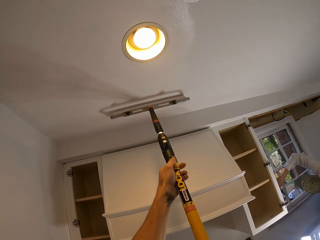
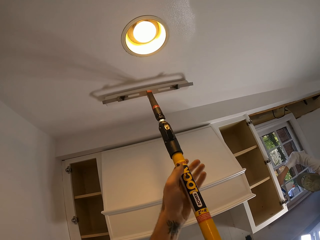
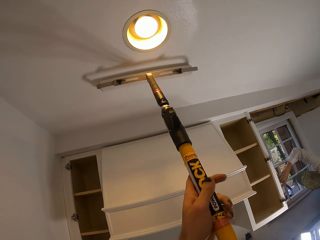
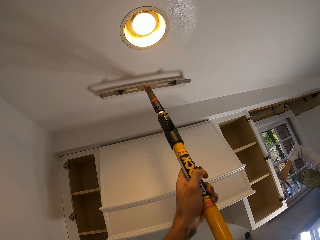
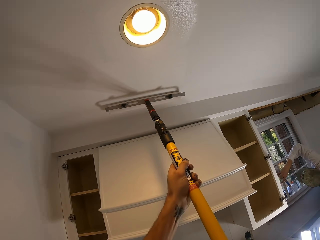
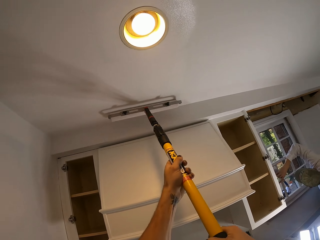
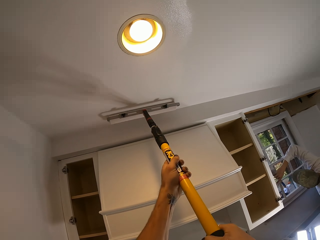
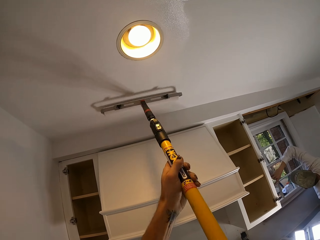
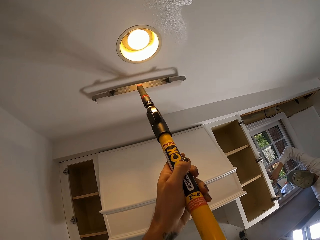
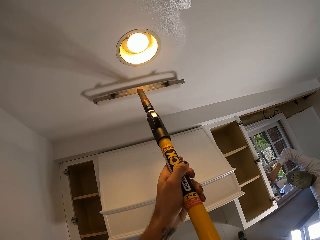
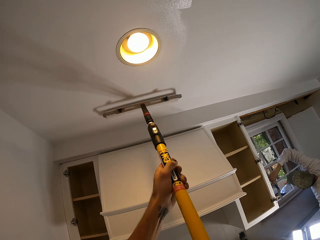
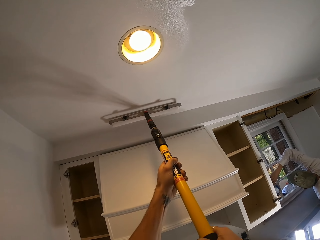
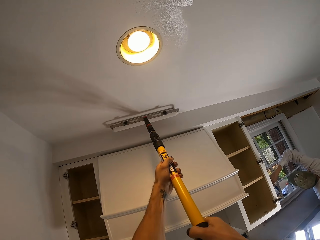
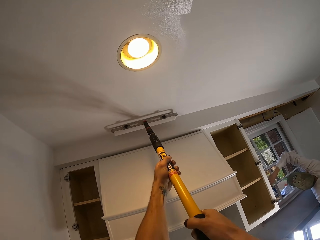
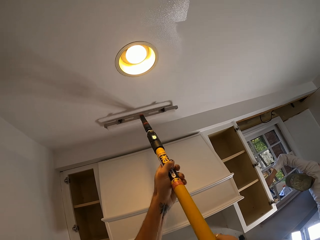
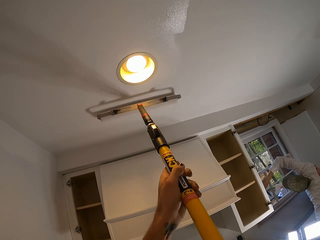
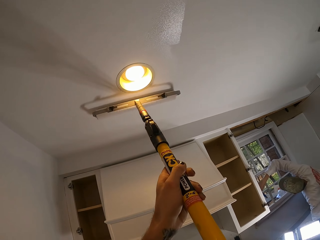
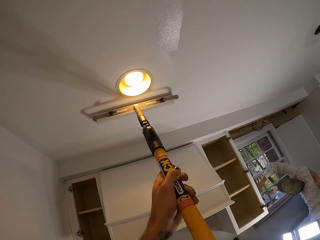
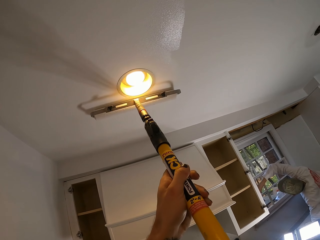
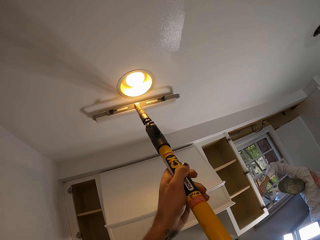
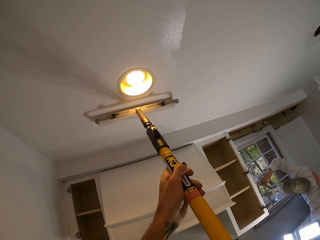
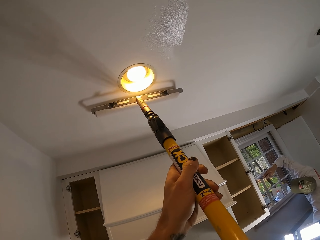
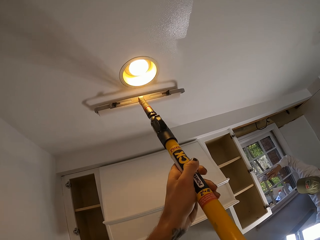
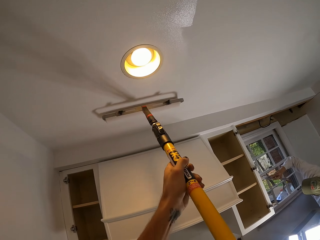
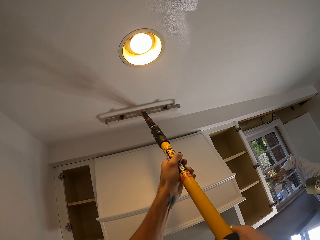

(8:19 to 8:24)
The camera wearer paints the ceiling.

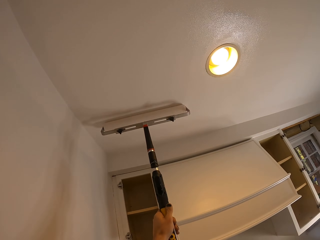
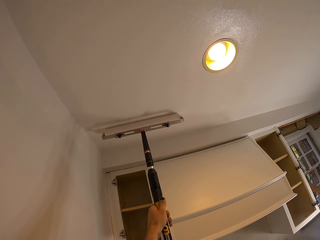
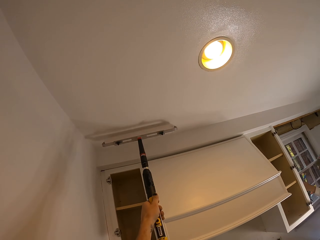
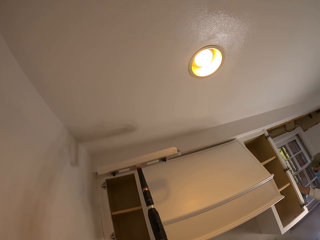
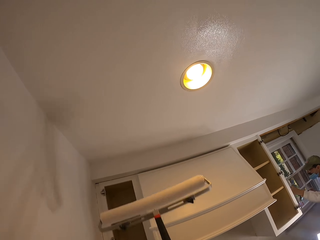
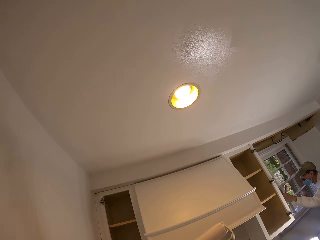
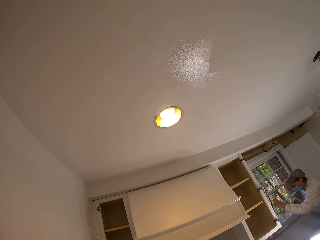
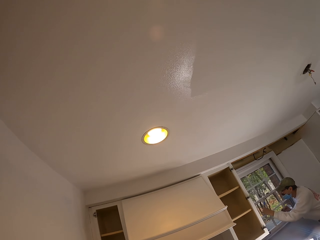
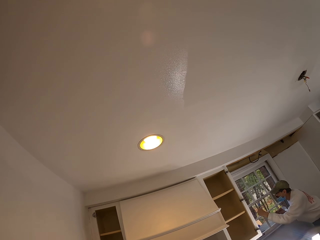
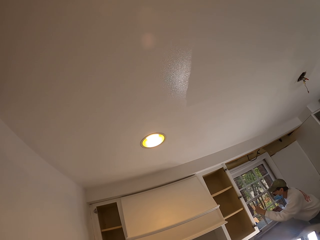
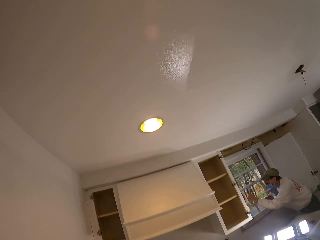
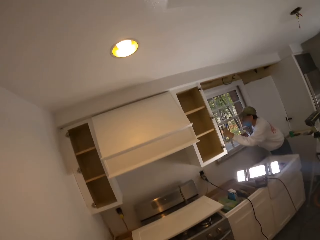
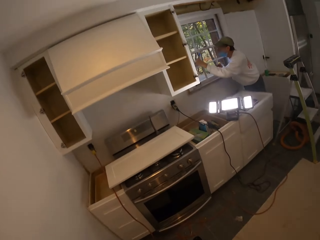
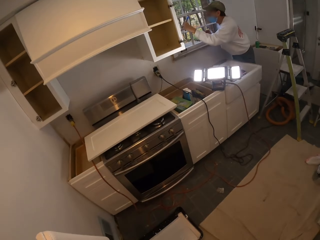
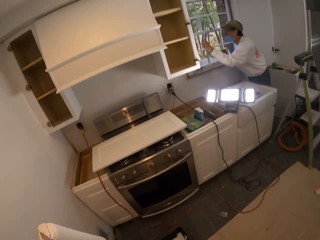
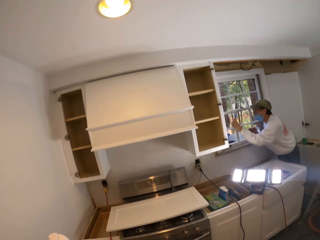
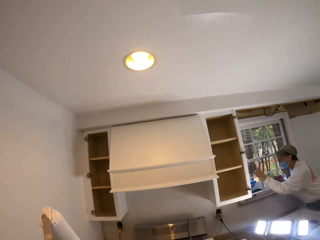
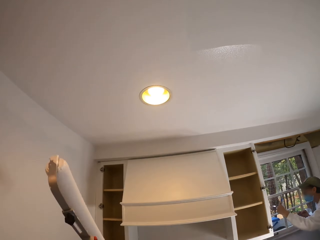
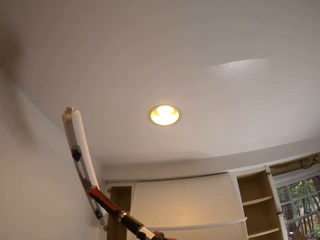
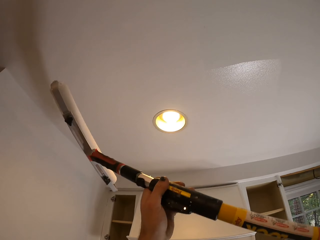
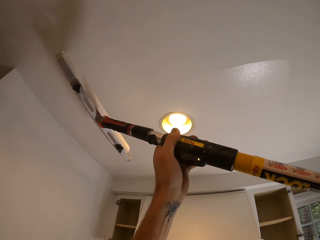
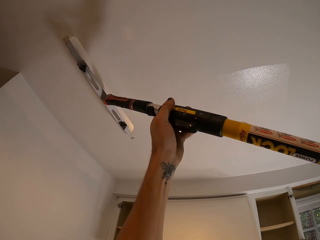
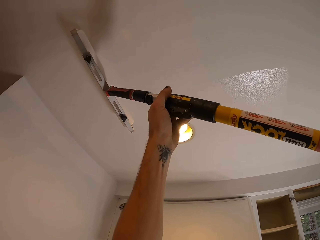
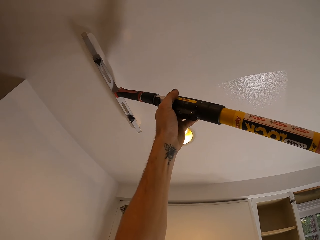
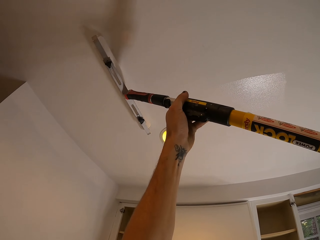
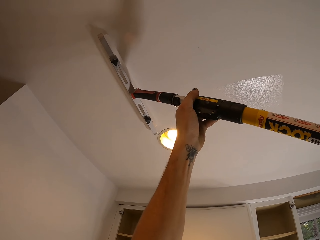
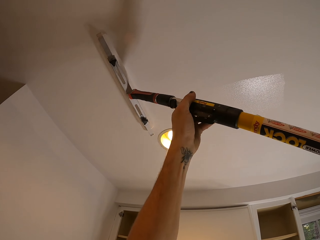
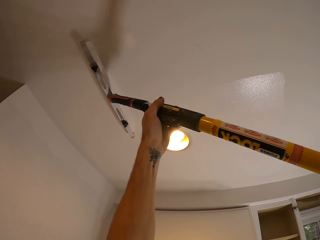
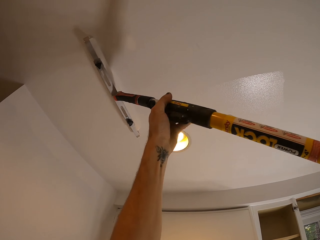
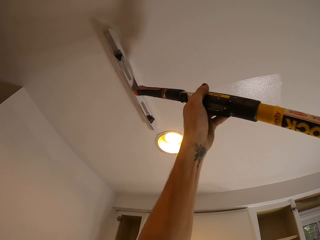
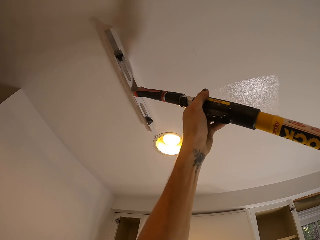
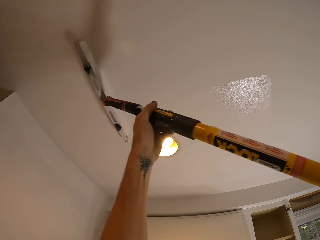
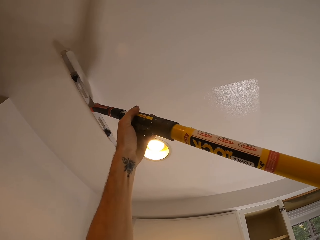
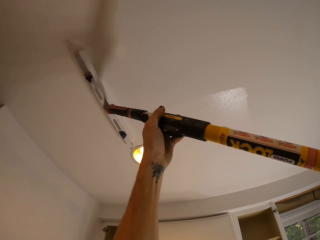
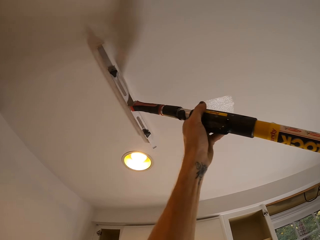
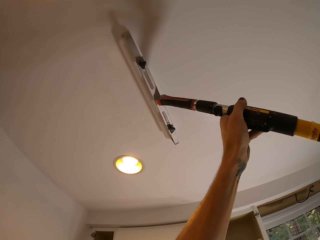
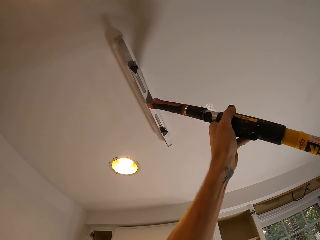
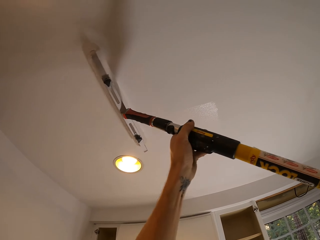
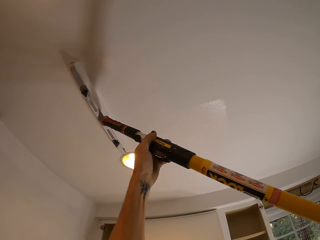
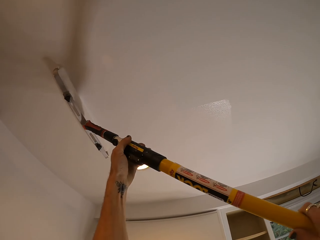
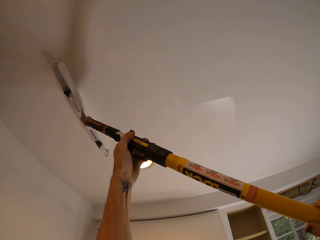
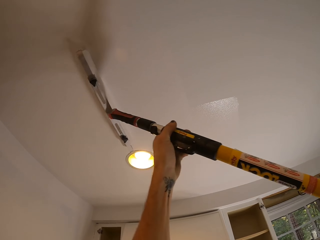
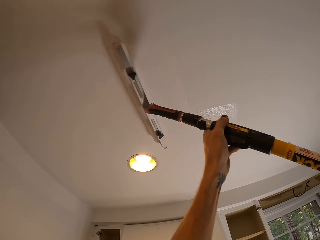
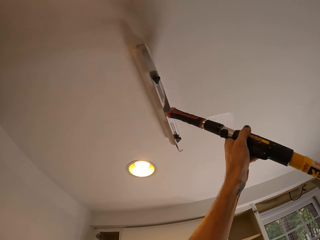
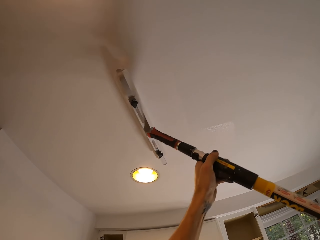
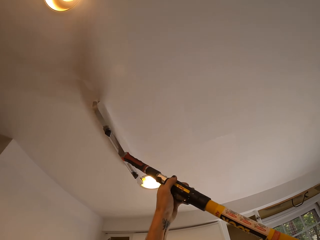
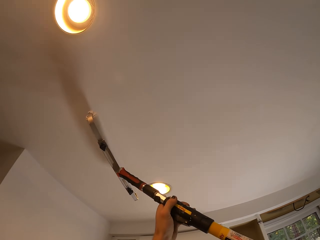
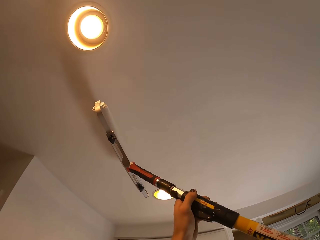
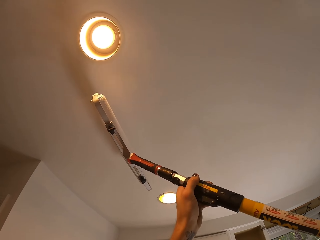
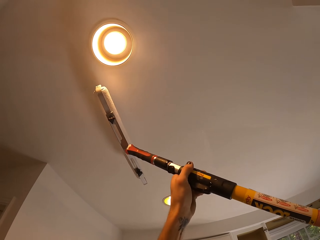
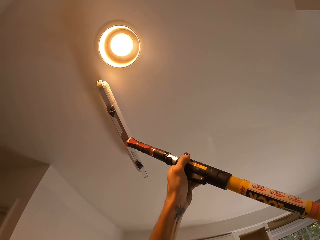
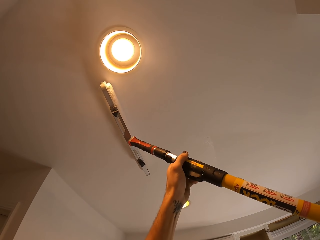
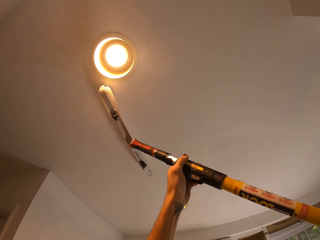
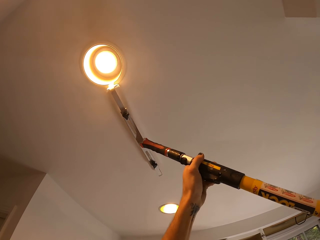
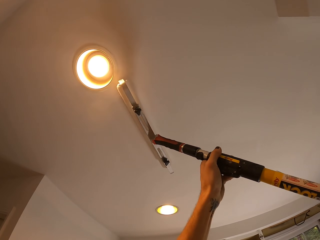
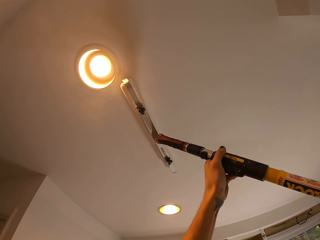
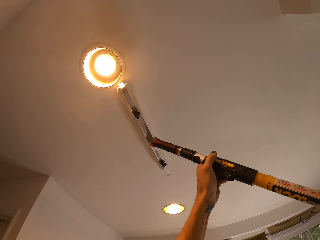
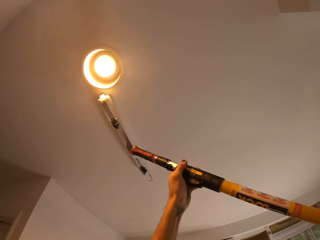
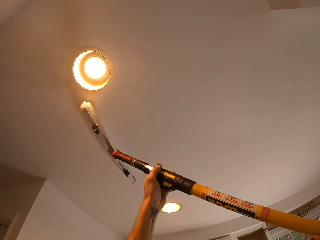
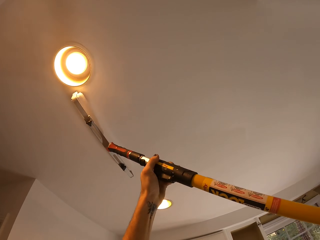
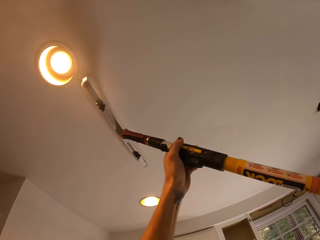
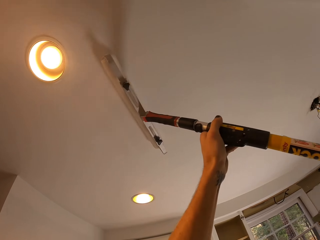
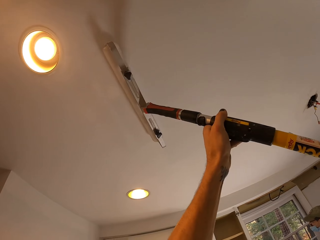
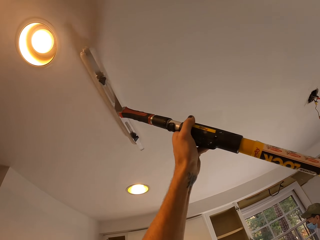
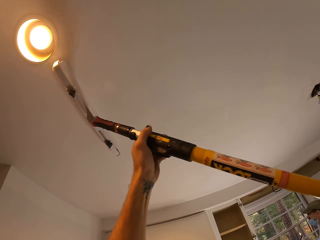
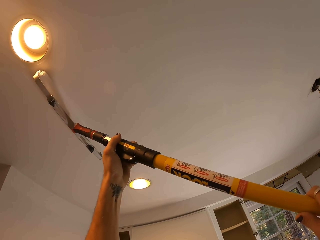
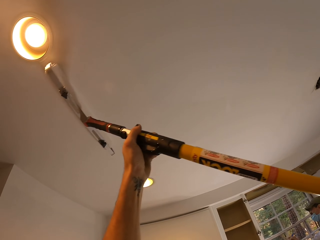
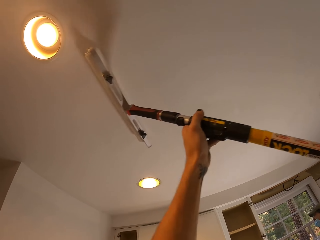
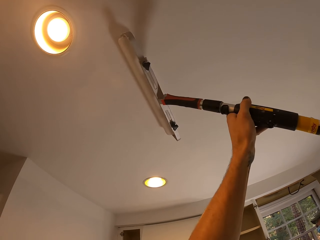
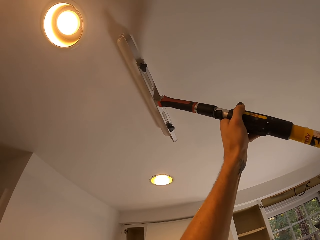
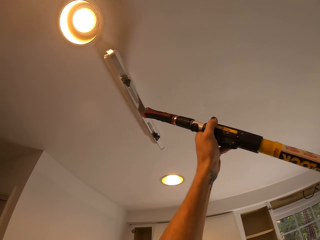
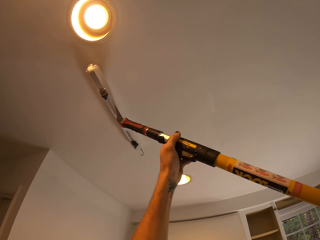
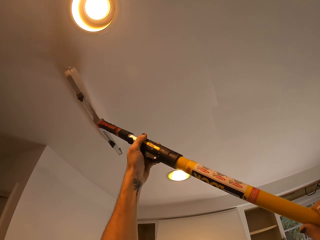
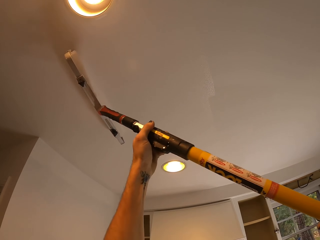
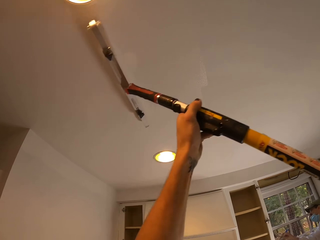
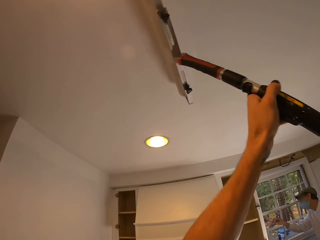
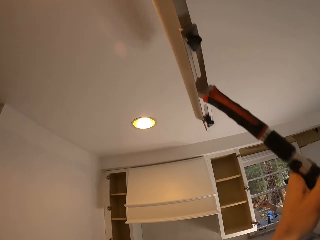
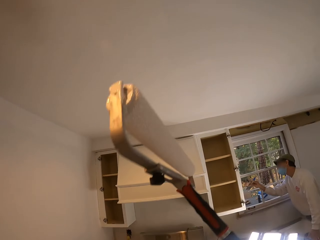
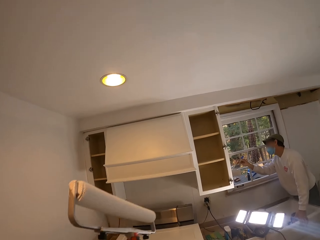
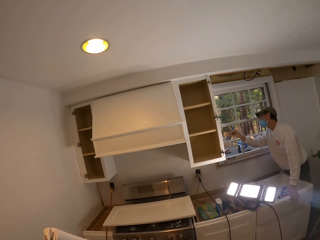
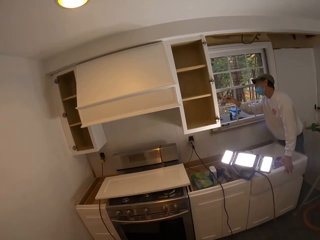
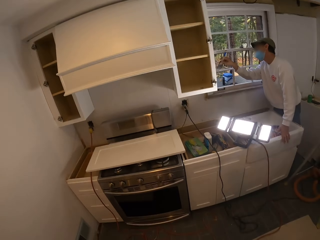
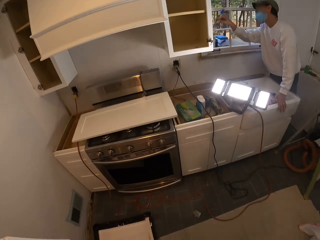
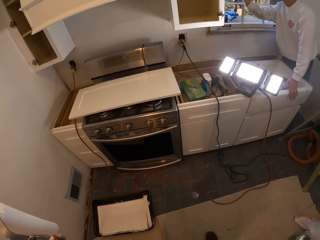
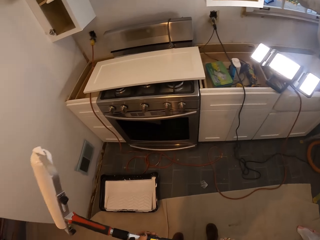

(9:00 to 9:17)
The camera wearer looks down. They look around the house. They paint on the house wall or ceiling. They move back. They look down. A man paints a window grill. The camera wearer looks around the house.
